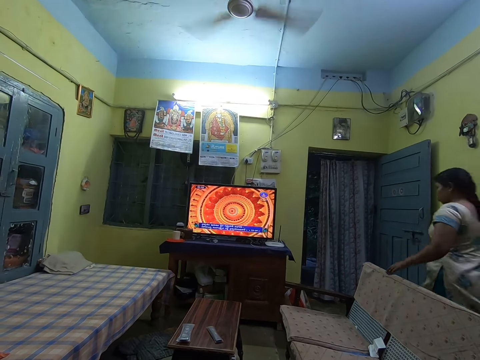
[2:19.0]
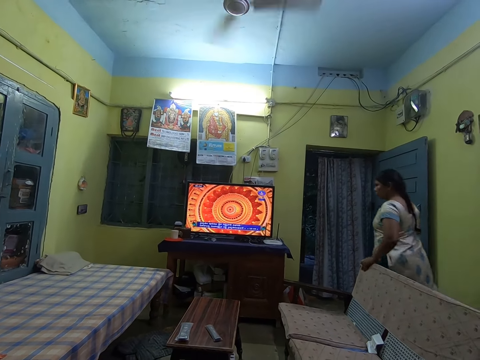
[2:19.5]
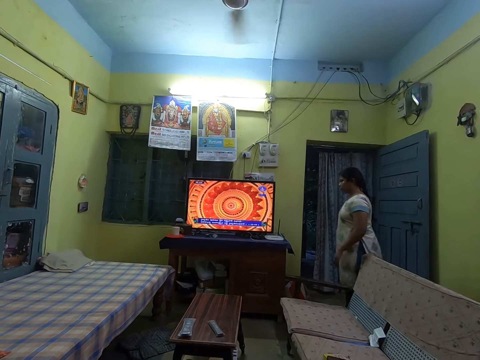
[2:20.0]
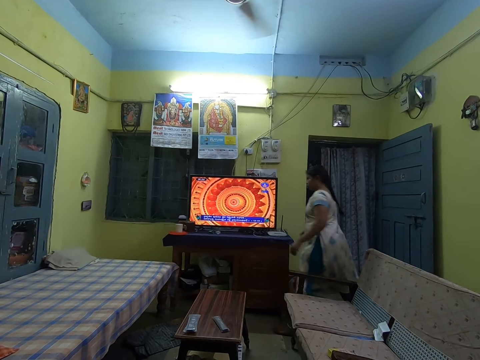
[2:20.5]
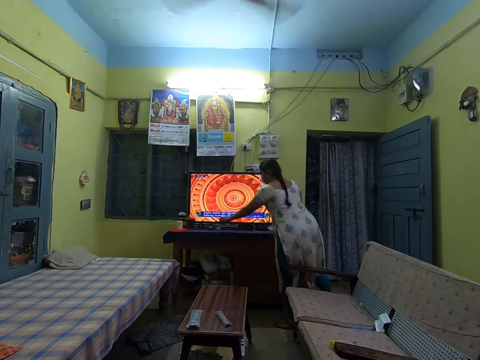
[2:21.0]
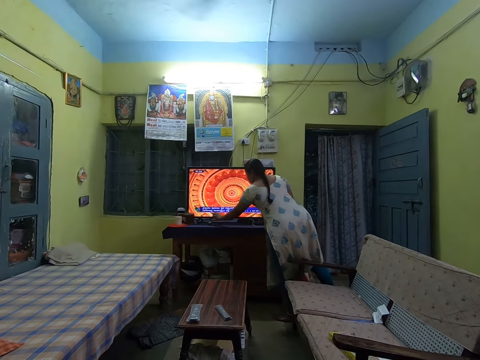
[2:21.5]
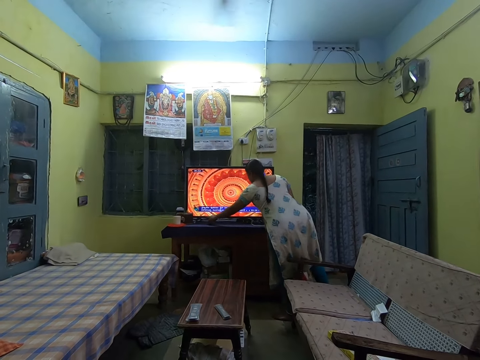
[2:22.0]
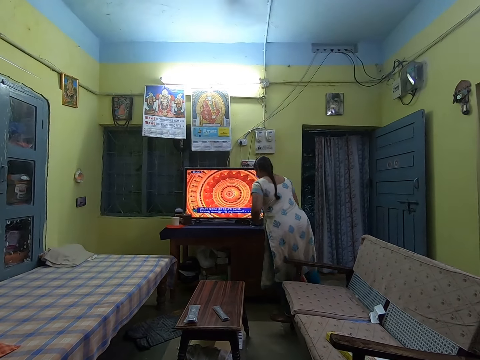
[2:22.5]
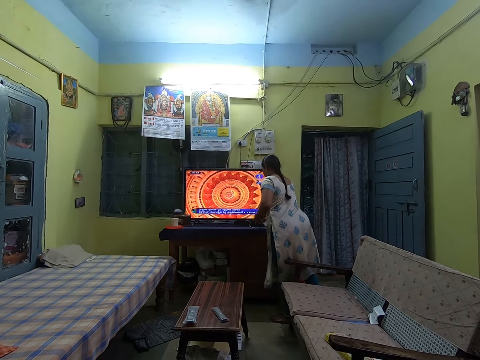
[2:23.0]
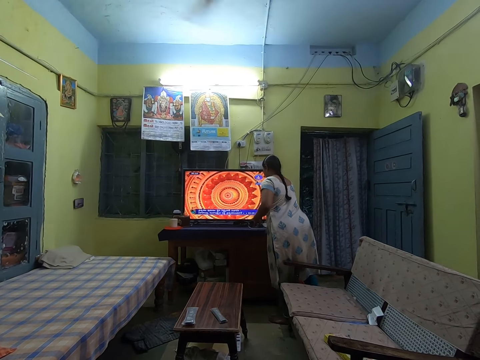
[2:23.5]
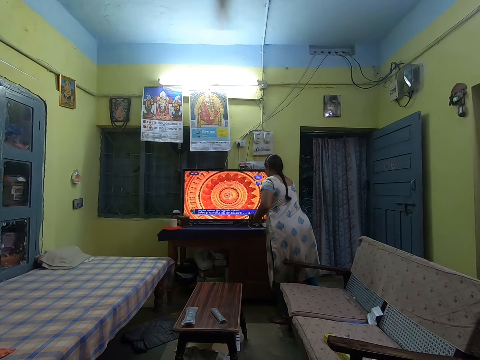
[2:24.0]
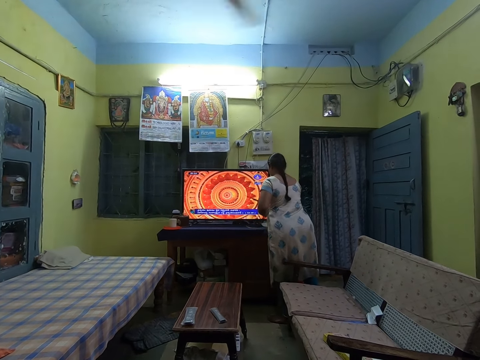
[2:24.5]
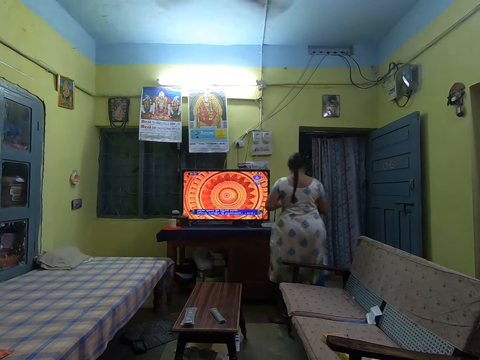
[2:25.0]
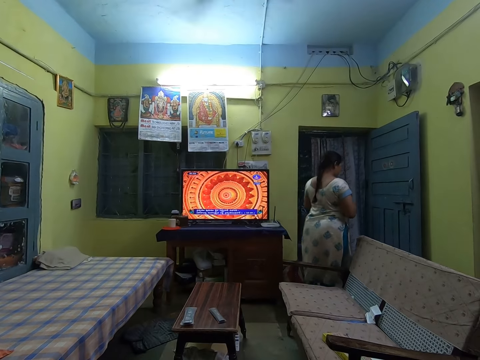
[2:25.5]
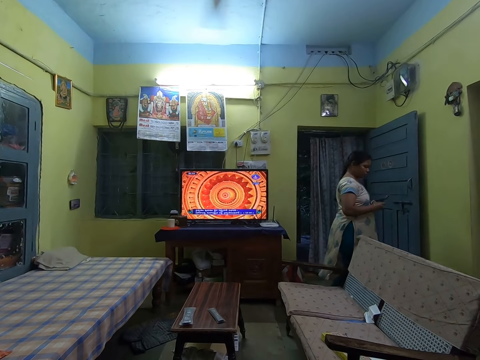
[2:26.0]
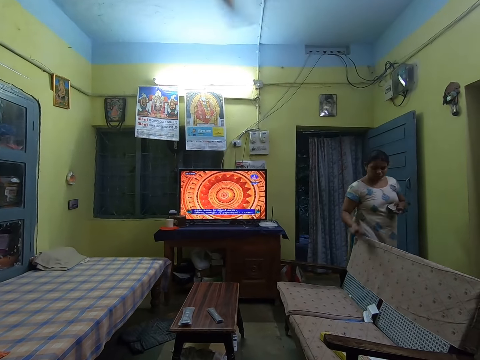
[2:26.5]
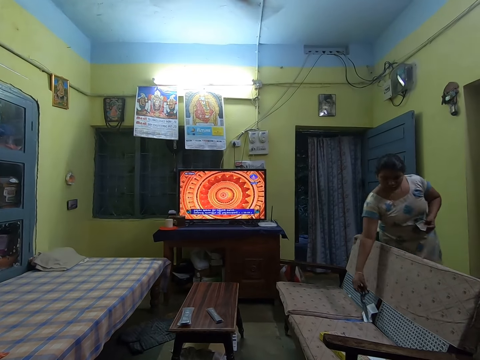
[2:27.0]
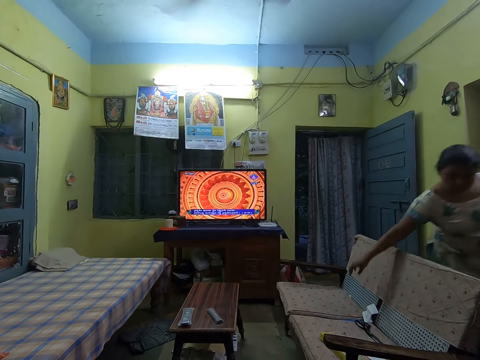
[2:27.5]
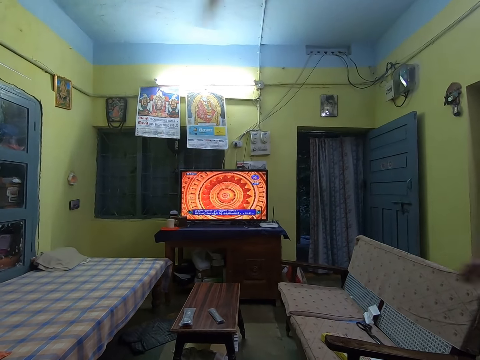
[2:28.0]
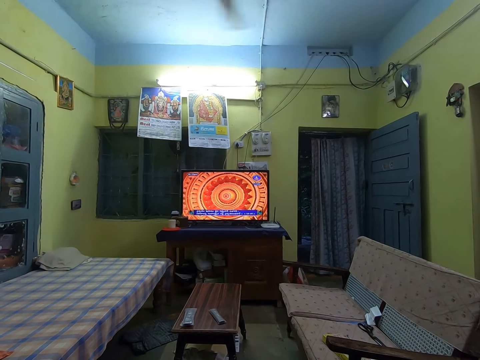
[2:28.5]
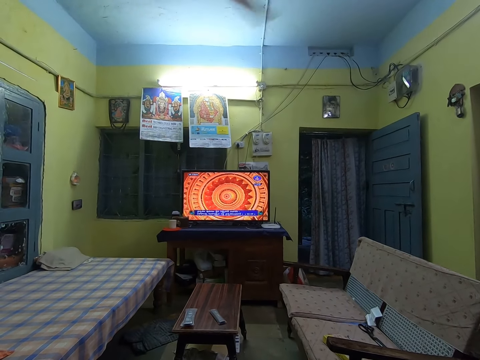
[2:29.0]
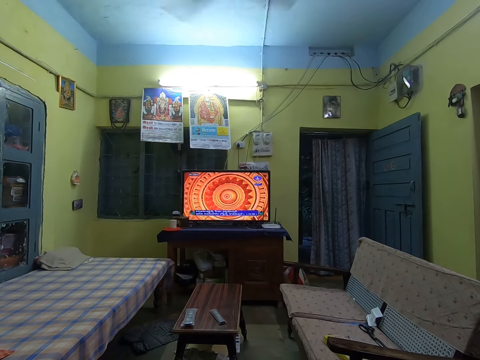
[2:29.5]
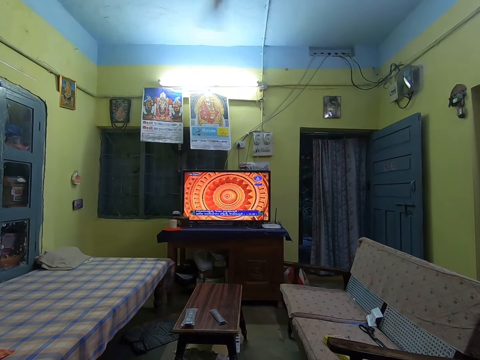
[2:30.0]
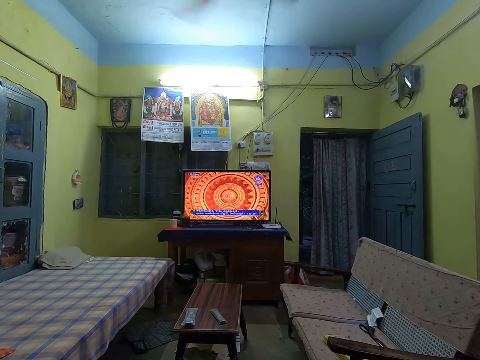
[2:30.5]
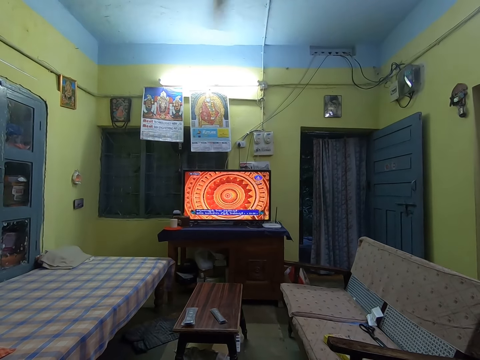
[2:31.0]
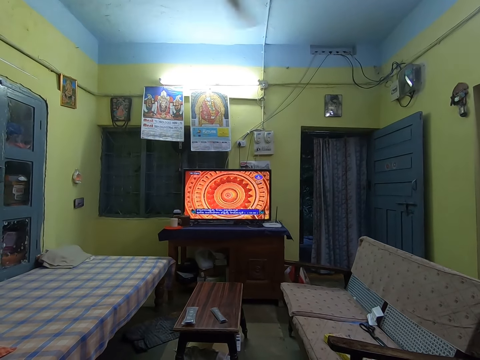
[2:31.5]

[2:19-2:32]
A woman picks something from the television stand. The woman picks scissors from the television stand. The woman walks around and puts the scissors on the chair.

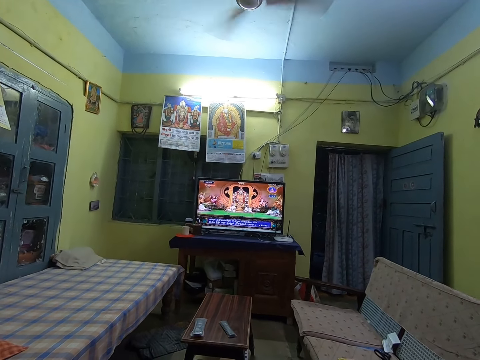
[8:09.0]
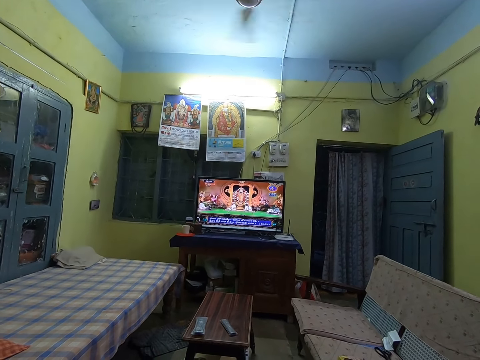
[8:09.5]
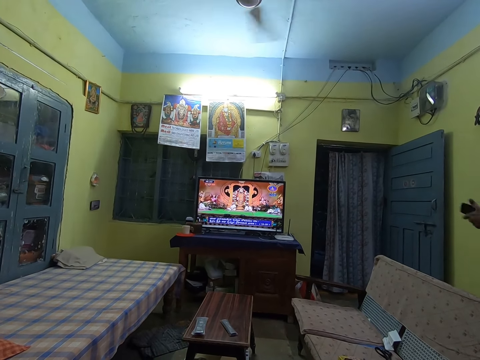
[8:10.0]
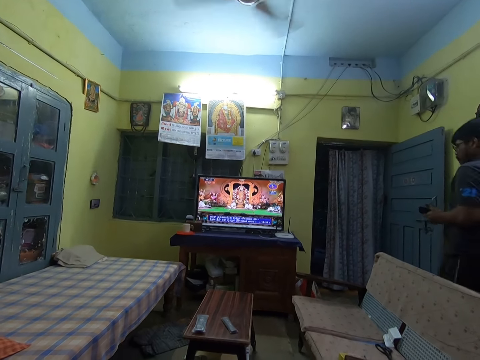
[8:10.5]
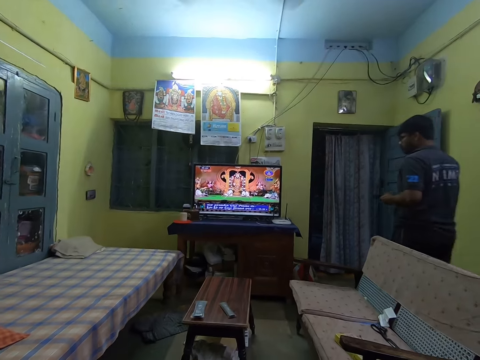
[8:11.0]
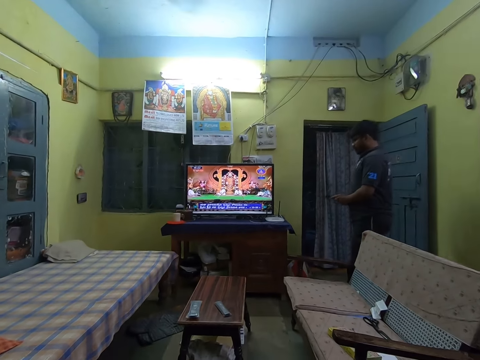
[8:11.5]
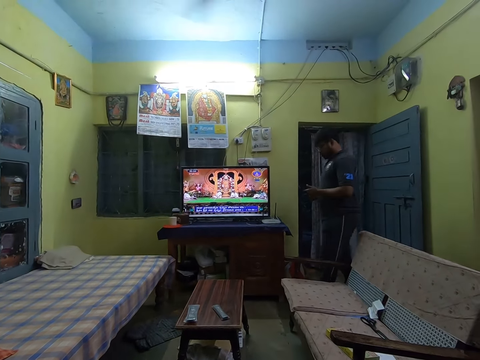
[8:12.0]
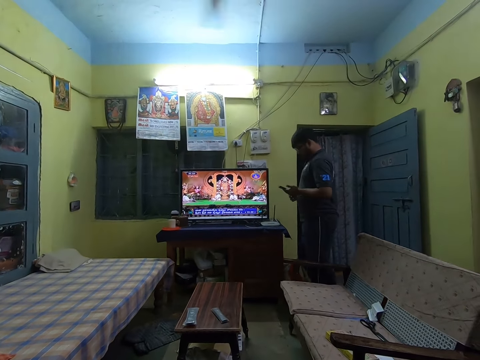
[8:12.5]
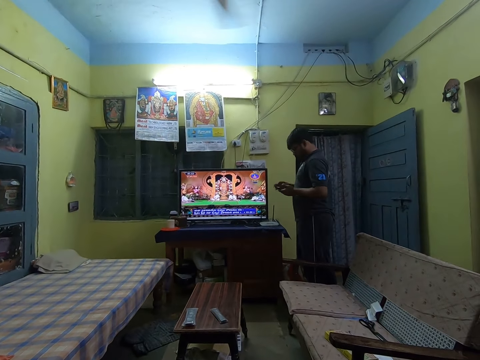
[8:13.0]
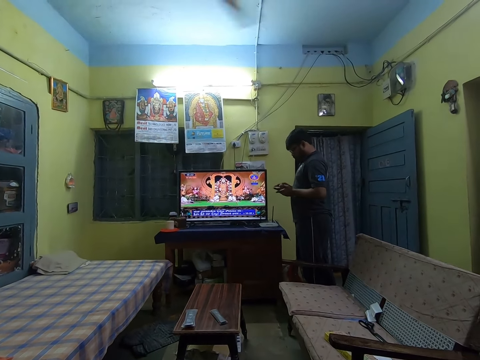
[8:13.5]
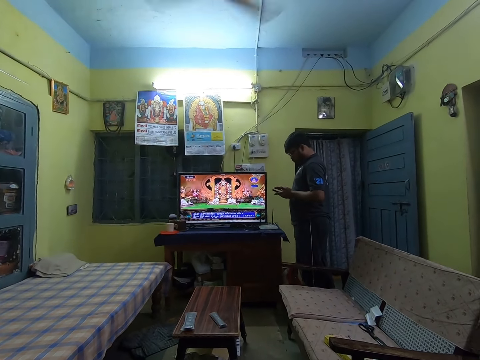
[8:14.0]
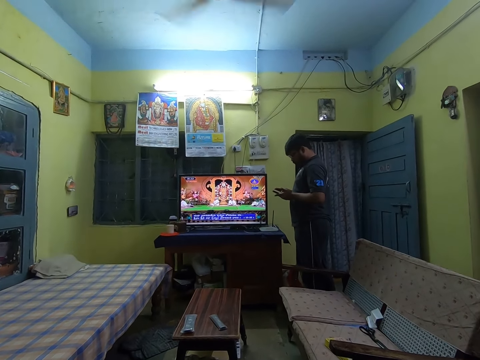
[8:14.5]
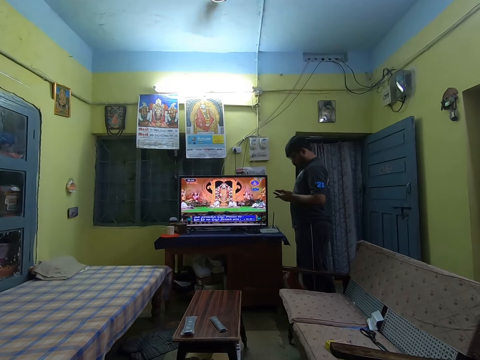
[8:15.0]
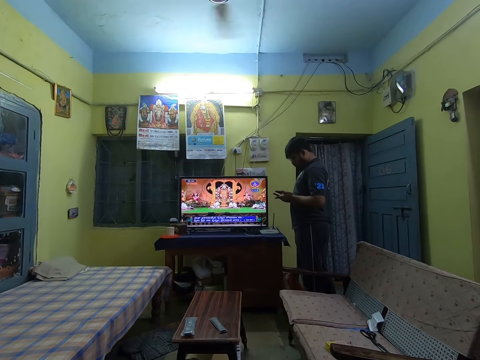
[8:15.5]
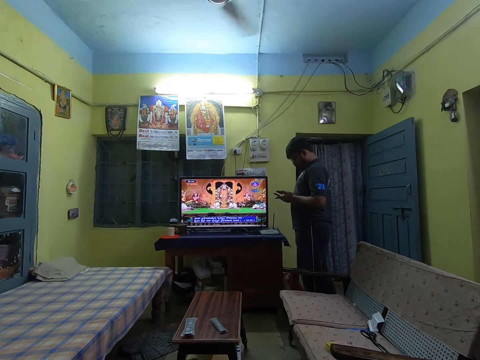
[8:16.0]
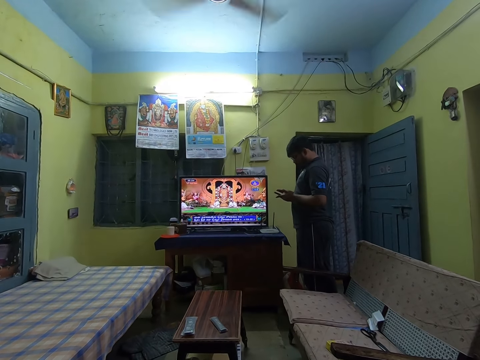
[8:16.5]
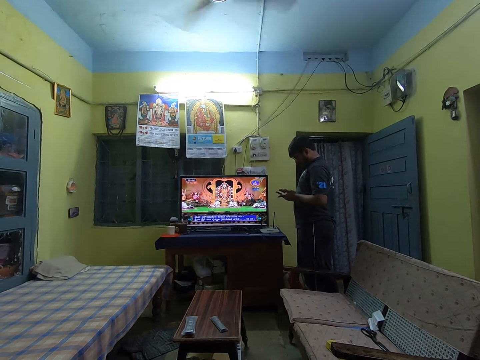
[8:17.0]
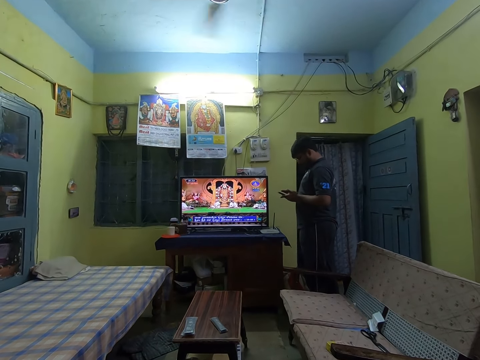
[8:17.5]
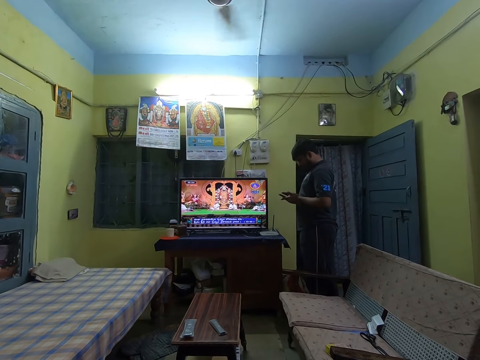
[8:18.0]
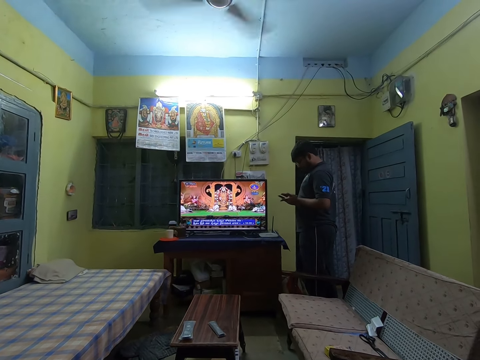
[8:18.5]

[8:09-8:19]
A man walks around the room. The man stands up and scrolls the phone.

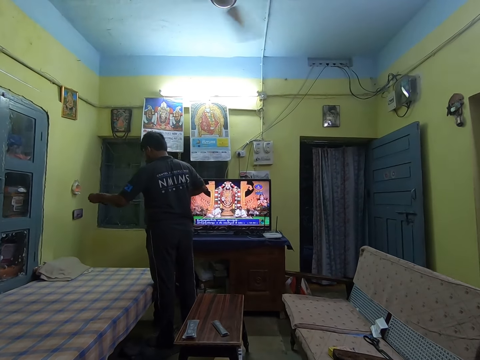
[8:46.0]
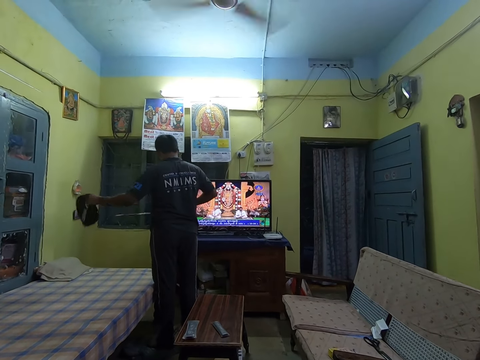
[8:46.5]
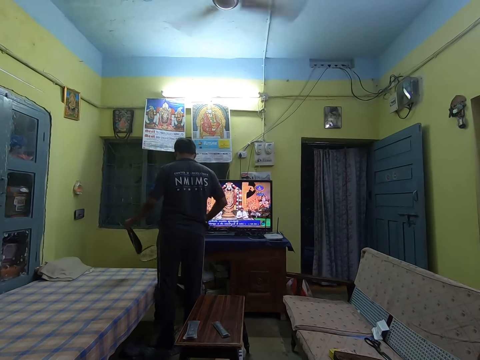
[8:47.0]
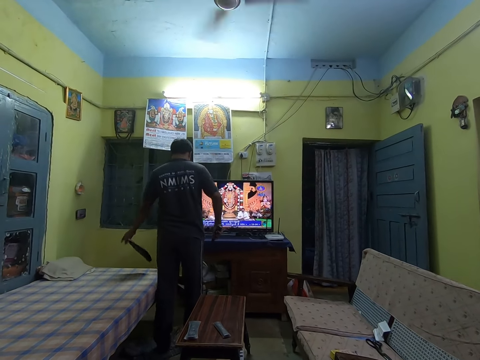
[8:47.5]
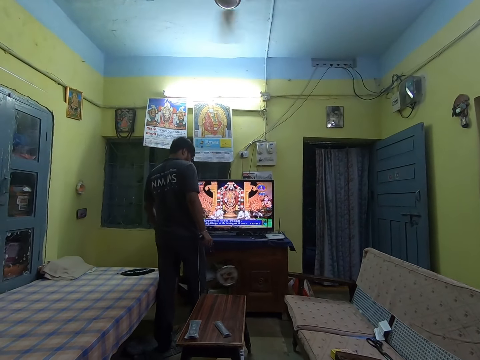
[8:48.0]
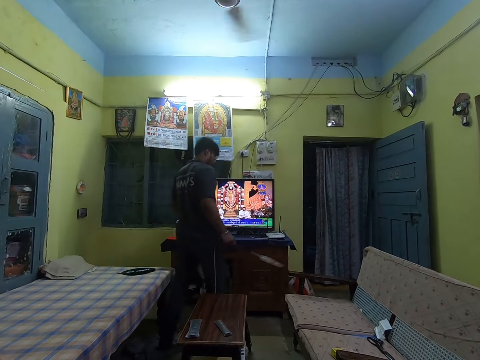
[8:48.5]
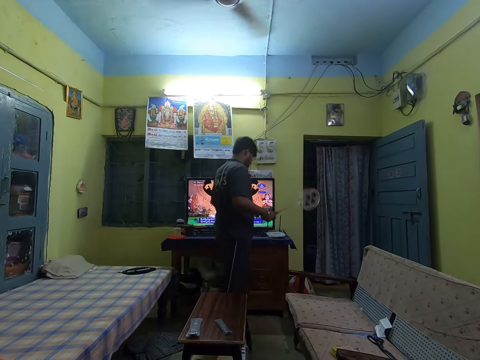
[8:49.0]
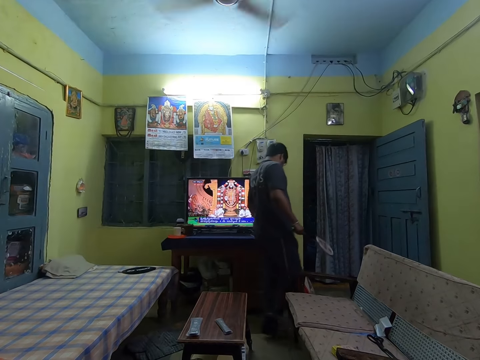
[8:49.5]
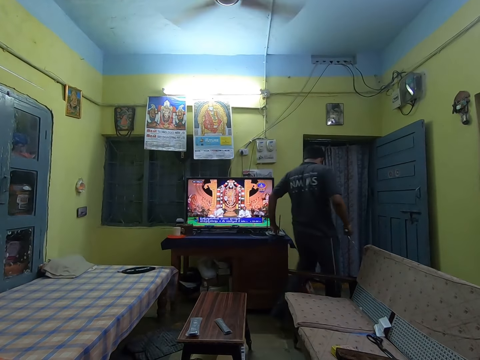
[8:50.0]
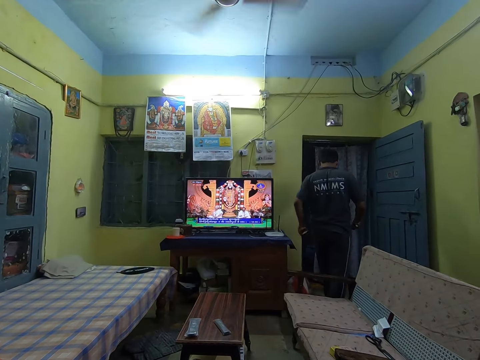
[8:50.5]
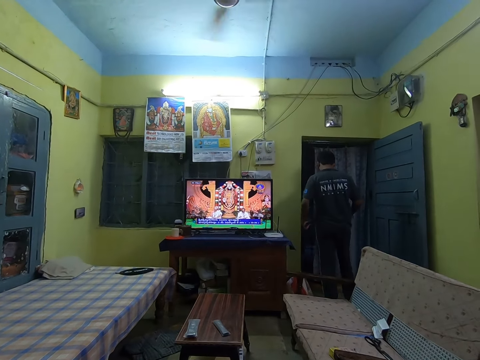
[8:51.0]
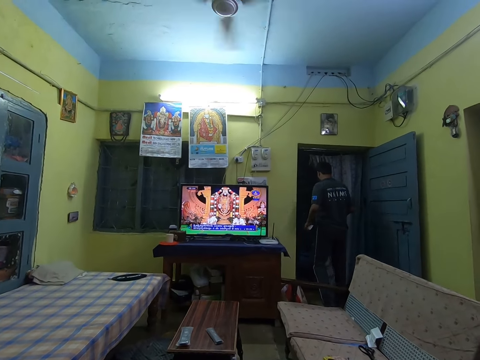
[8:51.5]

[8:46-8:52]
A man puts the racket bag down. The man walks around the room and picks a phone from the table.
